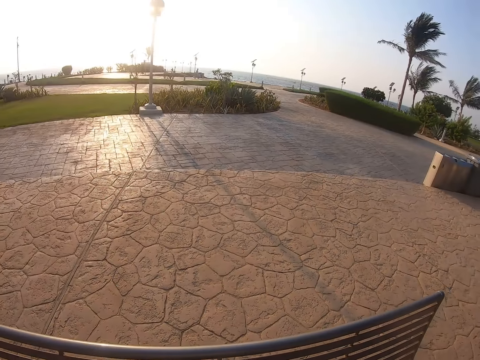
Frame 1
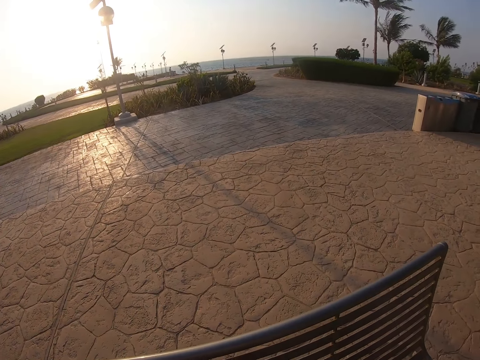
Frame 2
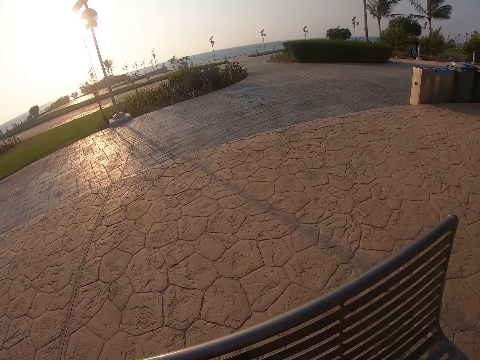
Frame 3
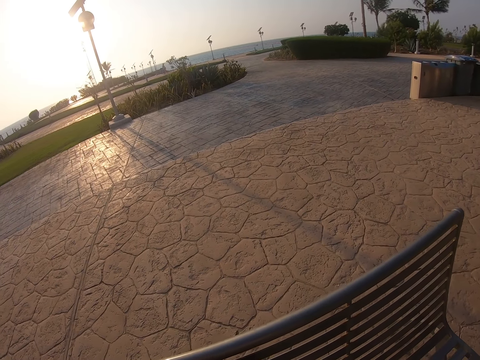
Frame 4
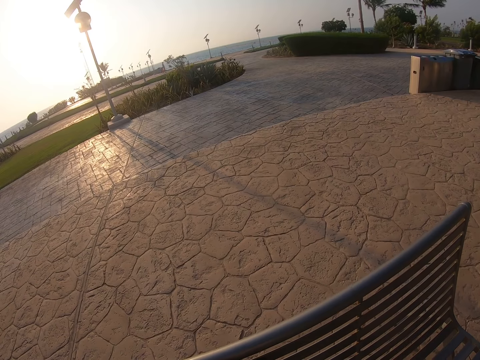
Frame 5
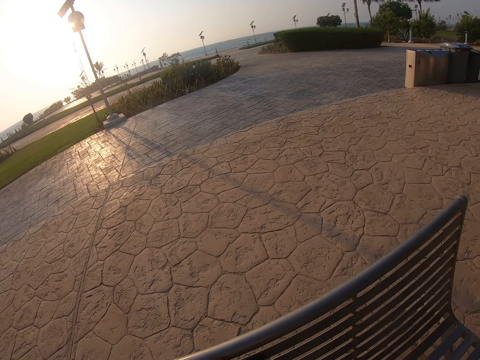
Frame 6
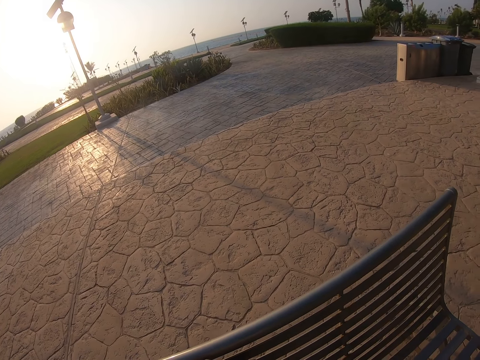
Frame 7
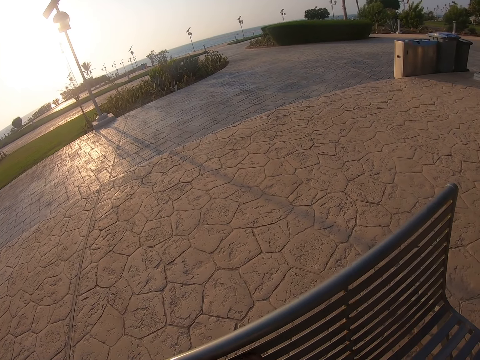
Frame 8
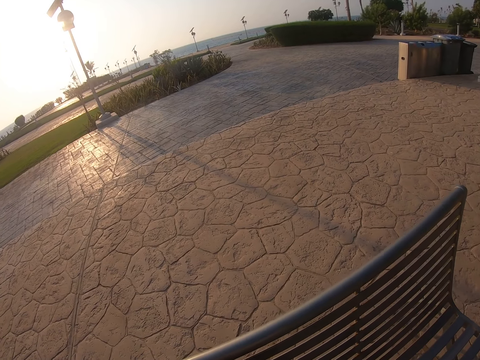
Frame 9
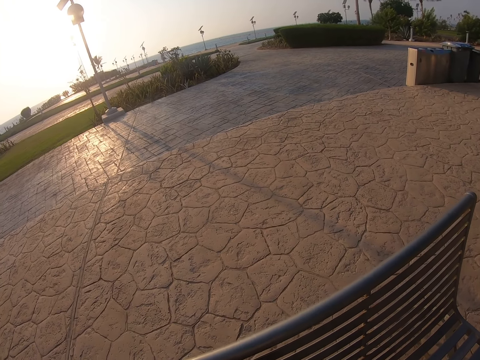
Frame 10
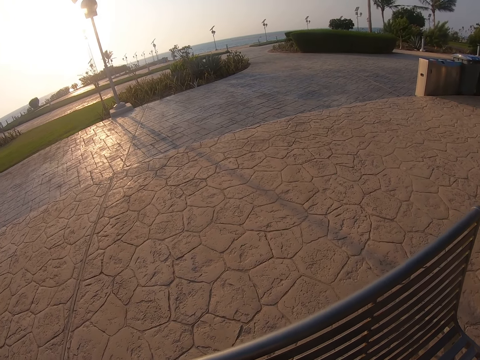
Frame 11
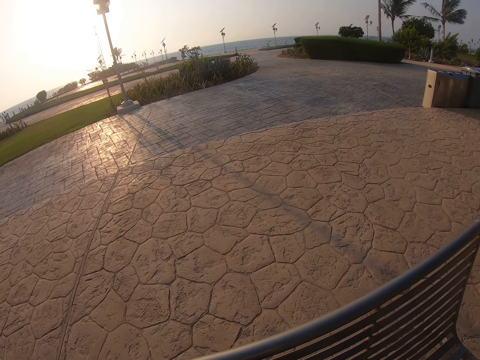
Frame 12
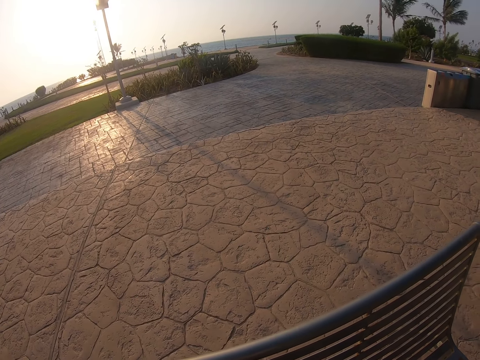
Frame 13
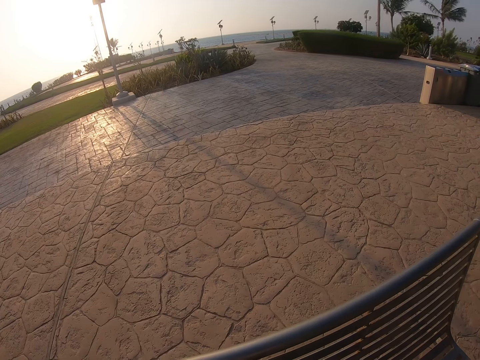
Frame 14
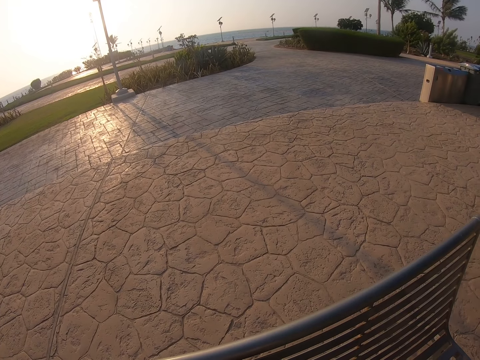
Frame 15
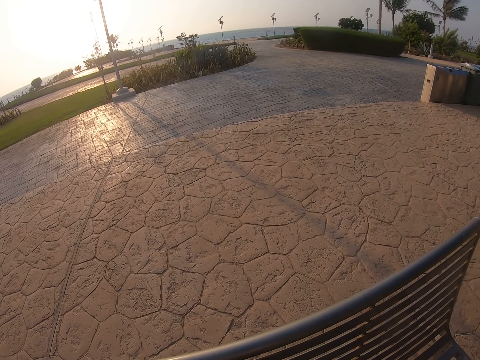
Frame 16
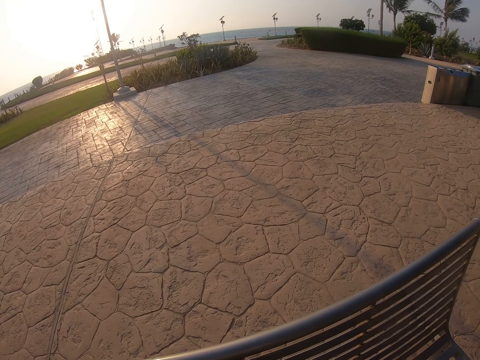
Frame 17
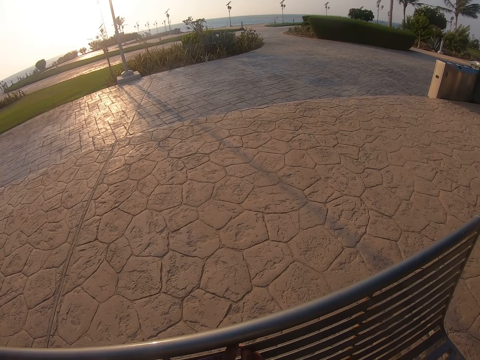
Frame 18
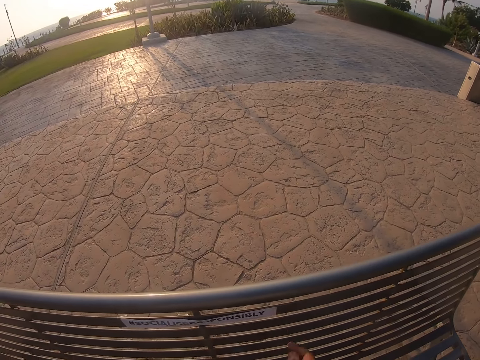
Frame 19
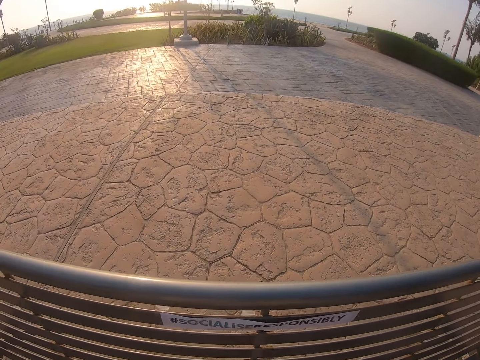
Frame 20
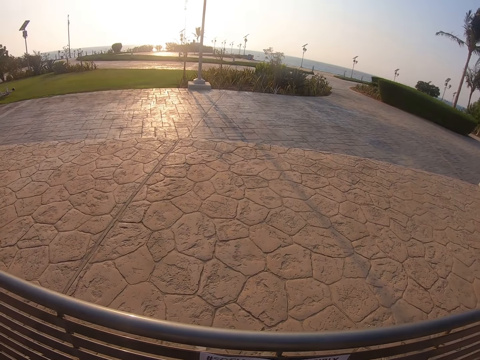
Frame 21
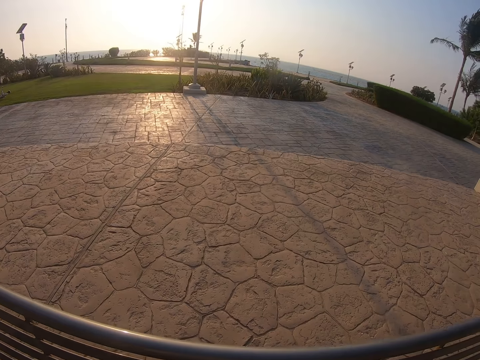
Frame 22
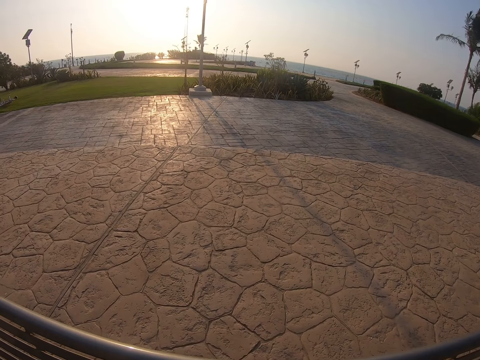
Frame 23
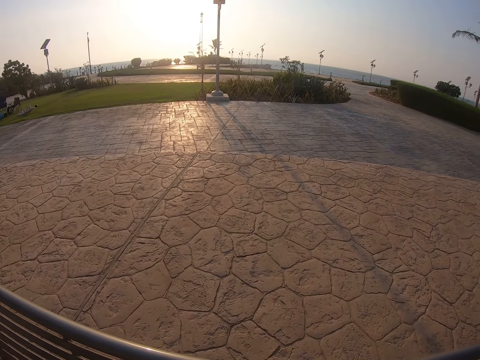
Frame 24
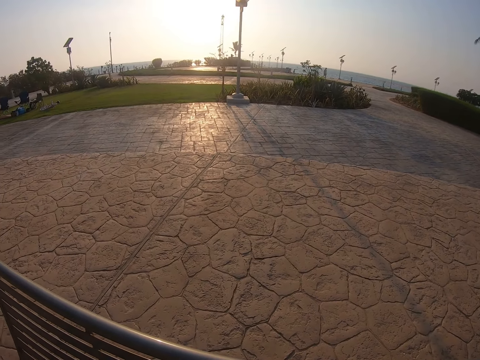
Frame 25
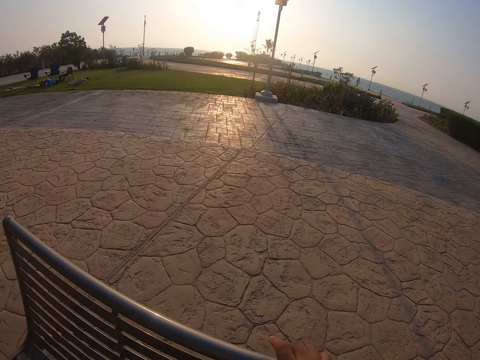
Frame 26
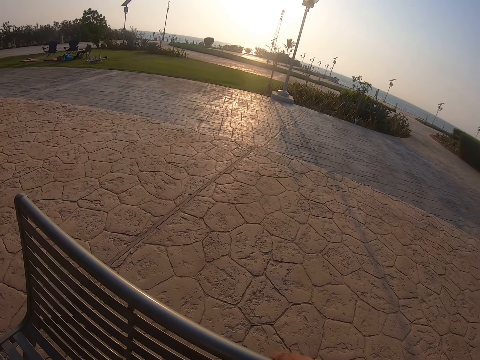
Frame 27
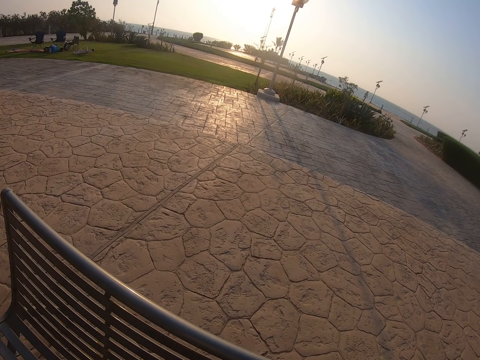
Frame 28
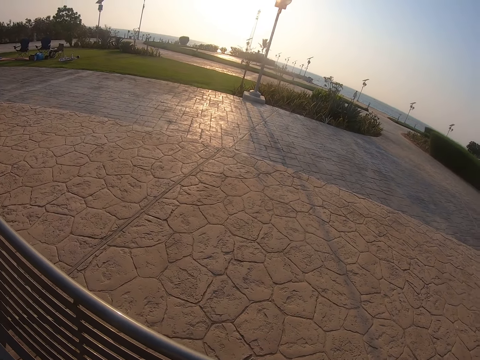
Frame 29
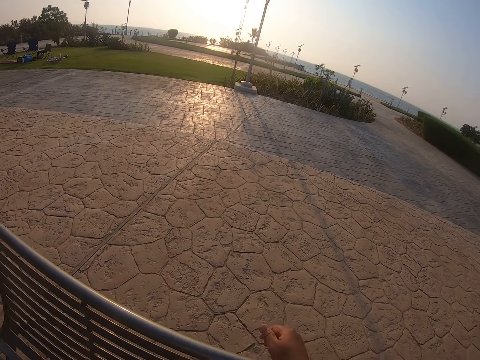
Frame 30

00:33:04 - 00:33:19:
The camera wearer looks at the seat. They look around the park.

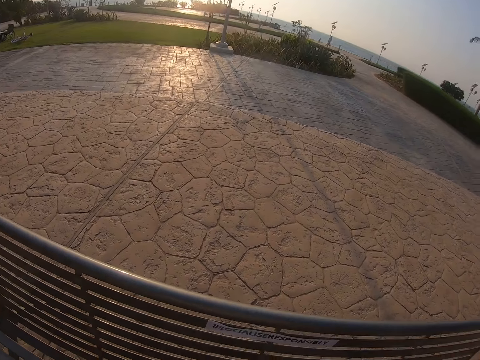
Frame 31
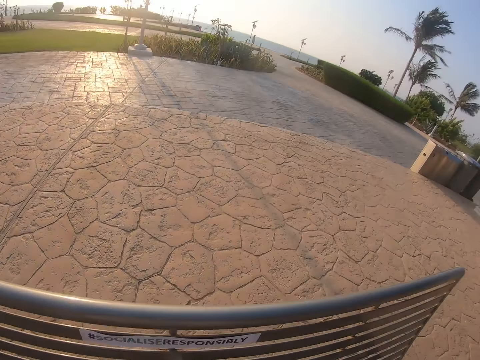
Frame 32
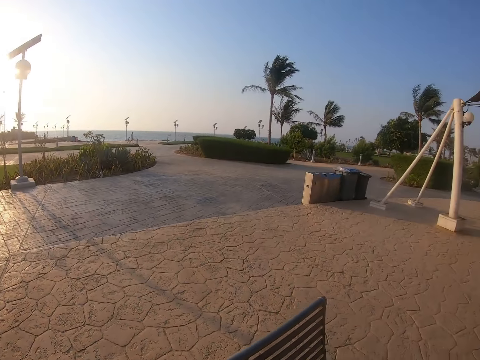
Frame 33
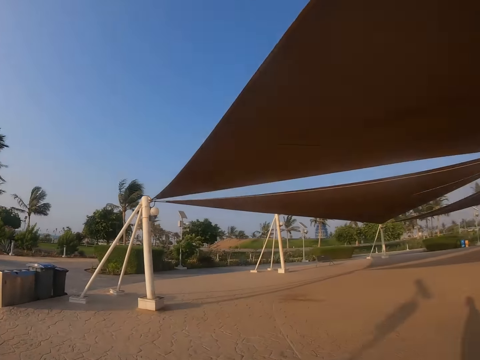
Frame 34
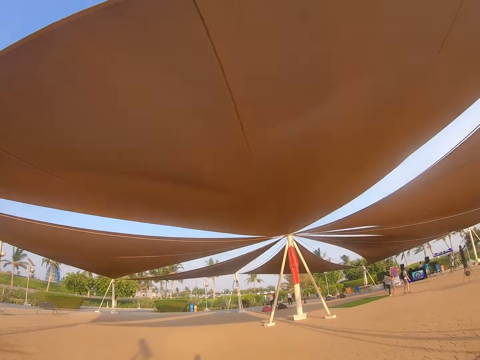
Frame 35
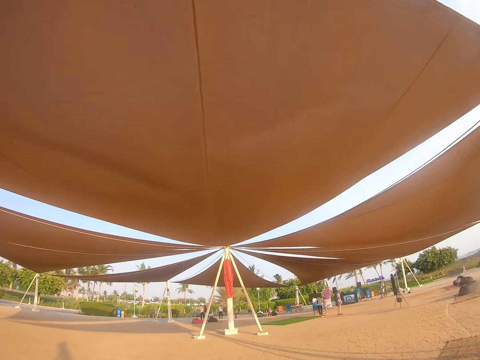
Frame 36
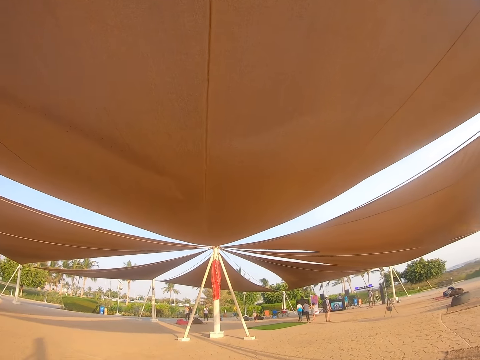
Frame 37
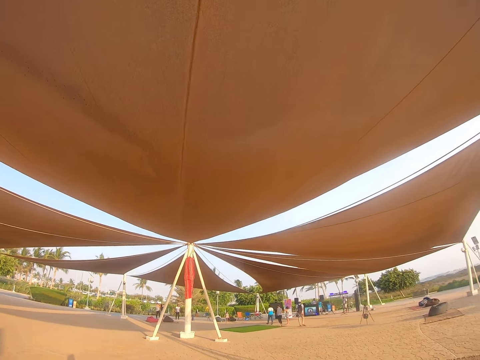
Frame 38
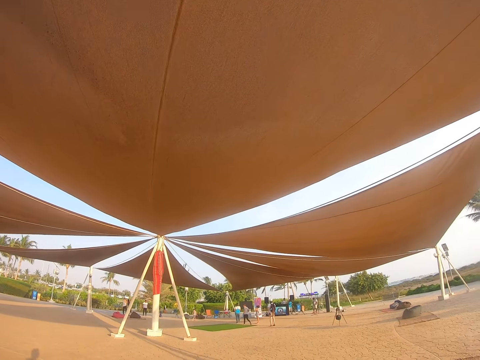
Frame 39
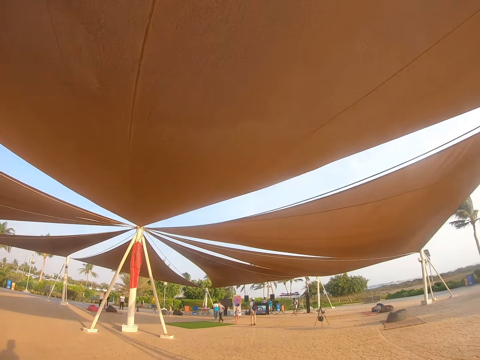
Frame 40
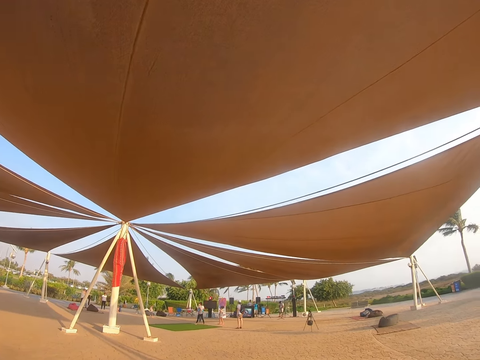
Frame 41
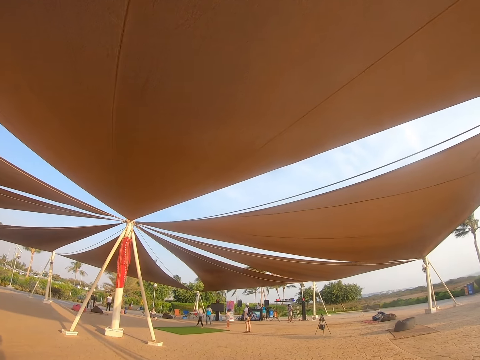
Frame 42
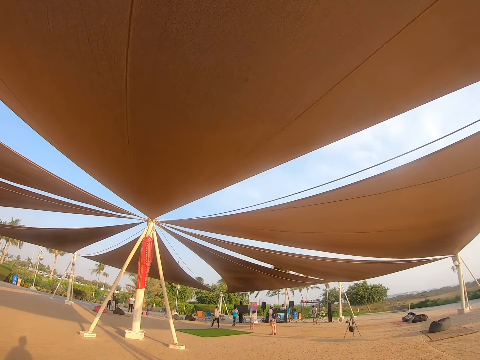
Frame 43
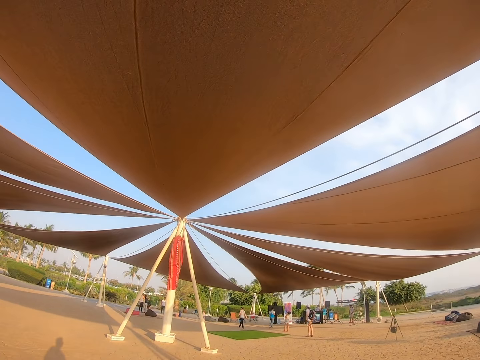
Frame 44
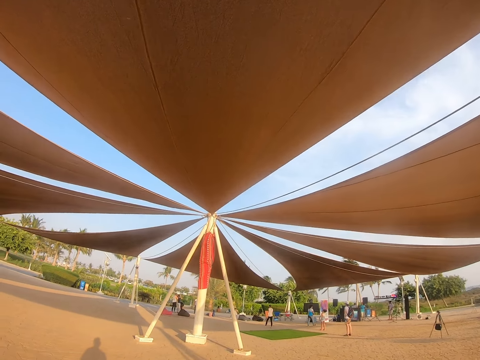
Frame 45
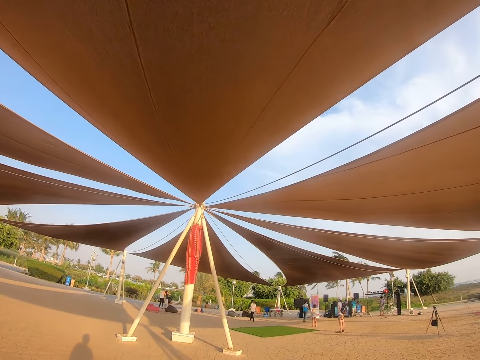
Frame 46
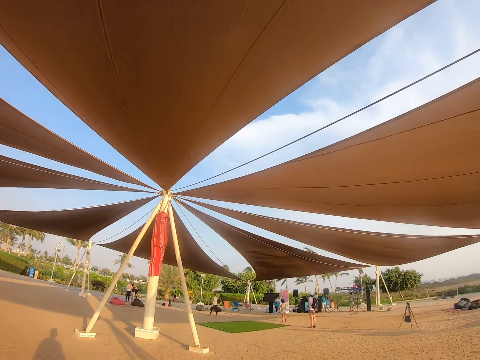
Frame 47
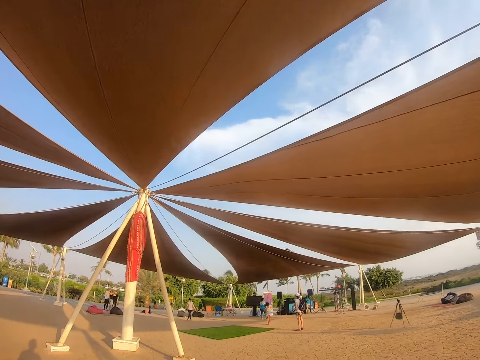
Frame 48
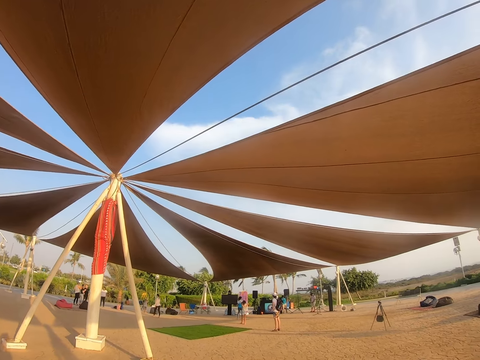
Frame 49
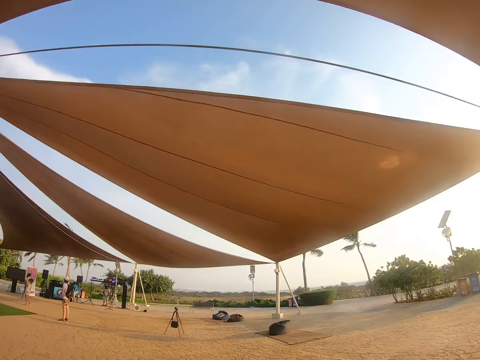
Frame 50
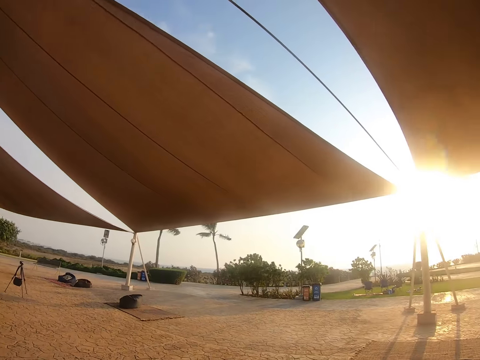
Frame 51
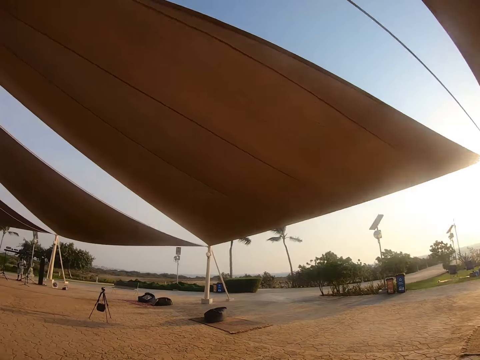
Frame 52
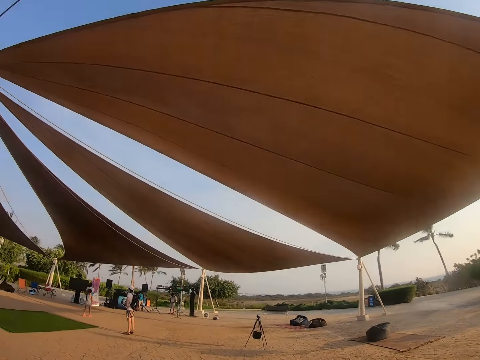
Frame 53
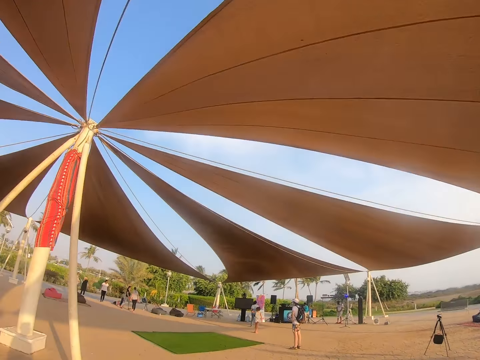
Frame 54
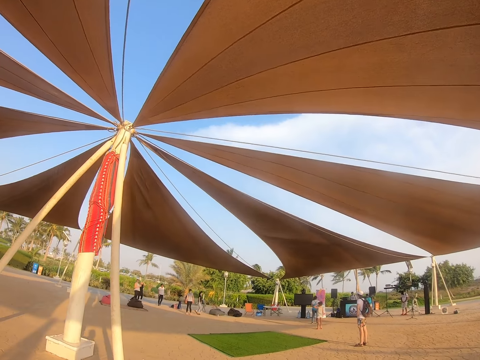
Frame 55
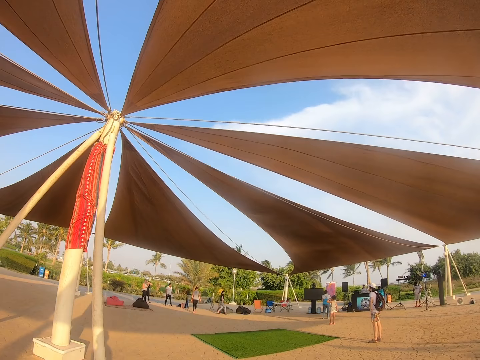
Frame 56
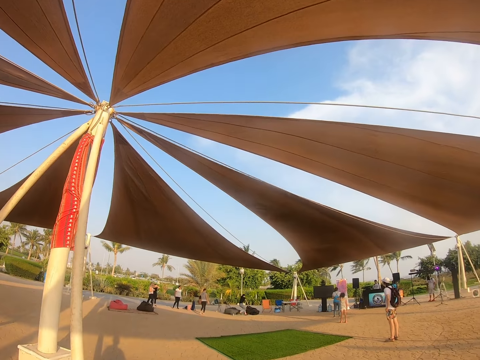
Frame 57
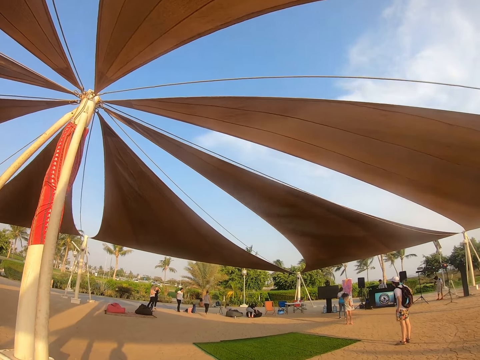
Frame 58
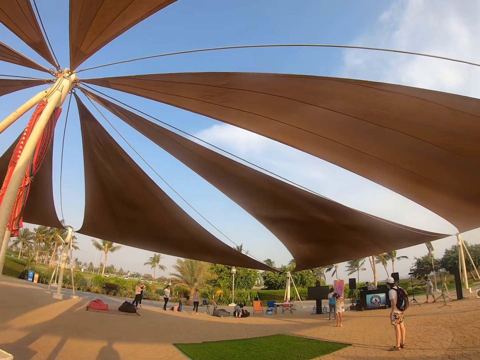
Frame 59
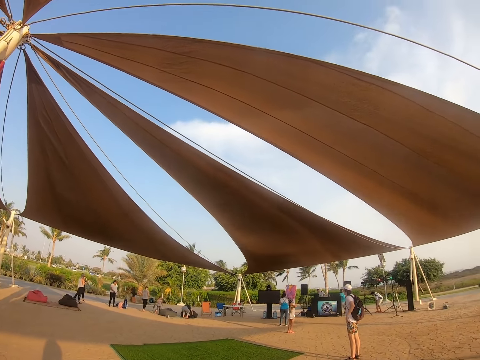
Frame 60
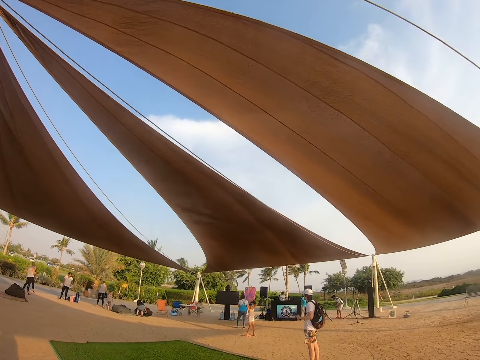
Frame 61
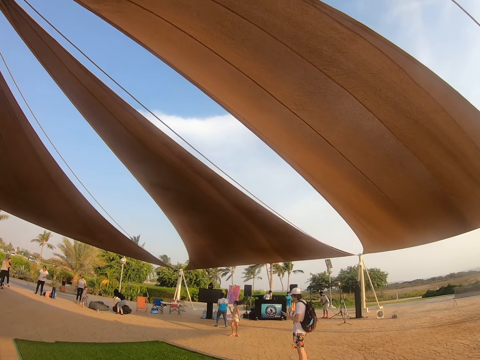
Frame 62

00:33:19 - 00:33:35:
The camera wearer walks under the tent. They walk around the park. They look around the park. They walk around the park.
